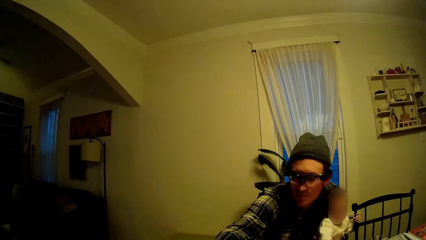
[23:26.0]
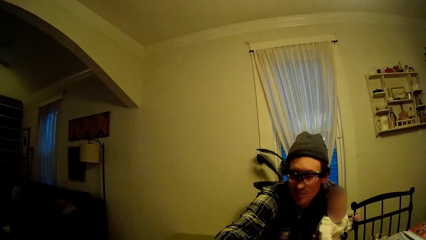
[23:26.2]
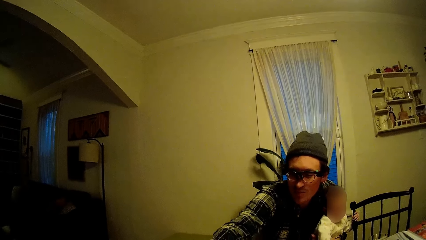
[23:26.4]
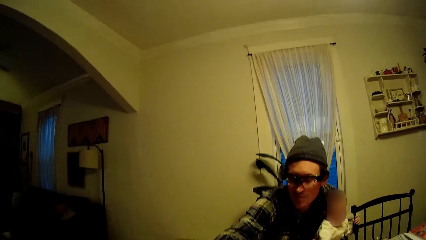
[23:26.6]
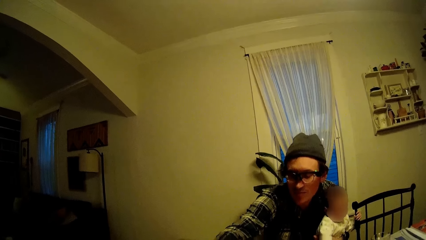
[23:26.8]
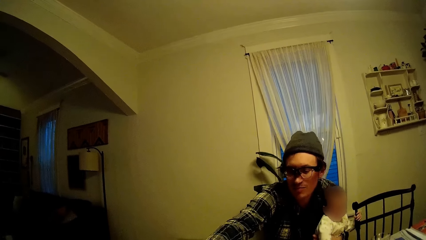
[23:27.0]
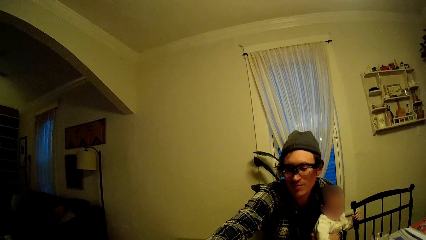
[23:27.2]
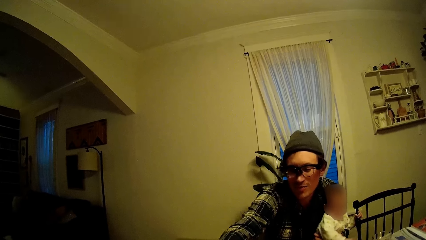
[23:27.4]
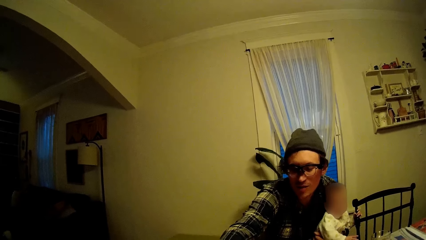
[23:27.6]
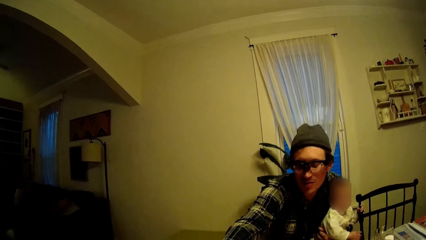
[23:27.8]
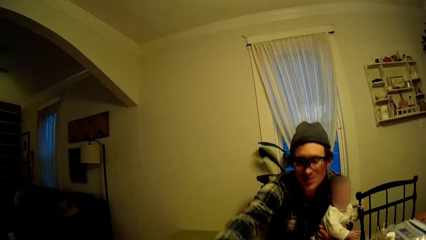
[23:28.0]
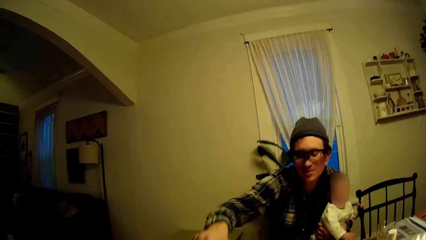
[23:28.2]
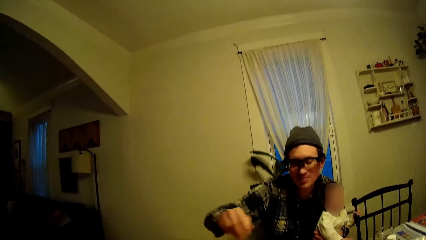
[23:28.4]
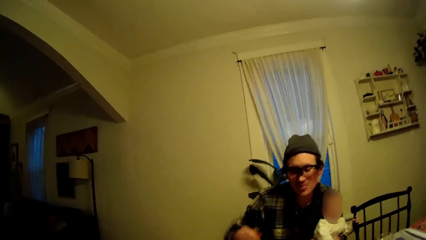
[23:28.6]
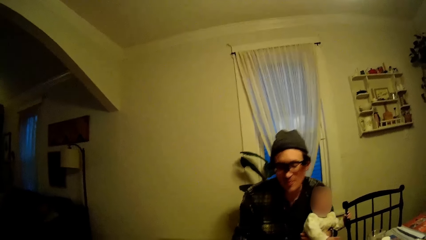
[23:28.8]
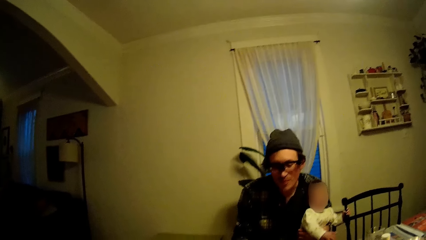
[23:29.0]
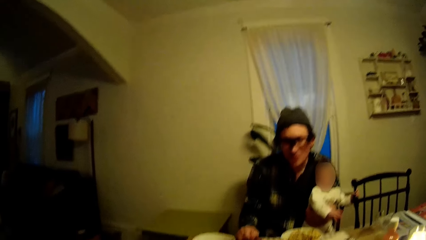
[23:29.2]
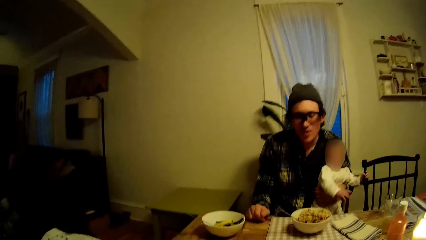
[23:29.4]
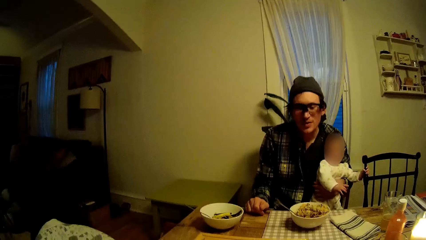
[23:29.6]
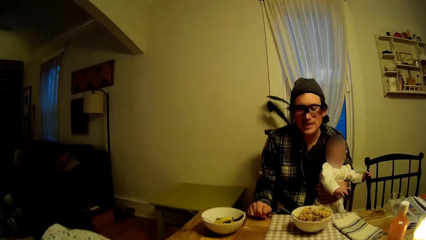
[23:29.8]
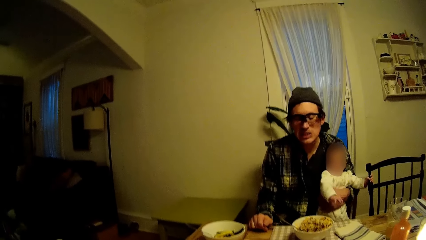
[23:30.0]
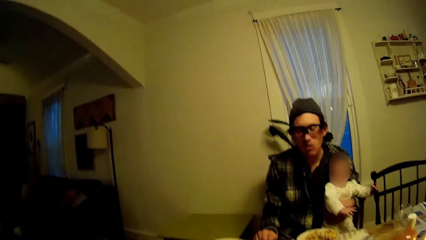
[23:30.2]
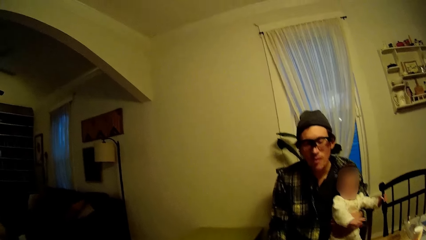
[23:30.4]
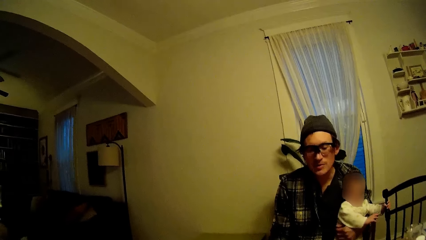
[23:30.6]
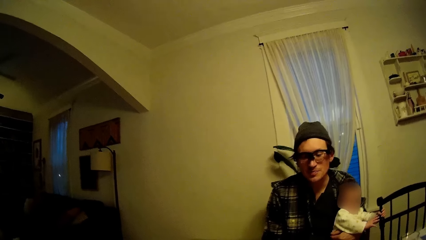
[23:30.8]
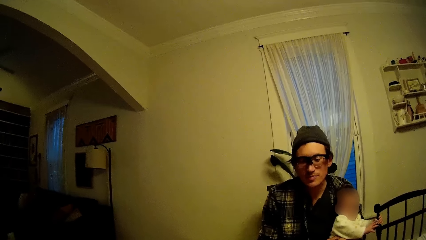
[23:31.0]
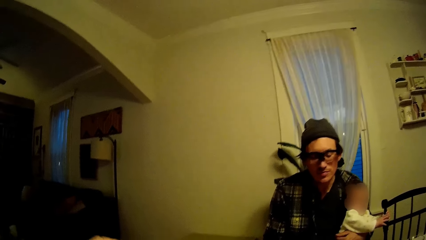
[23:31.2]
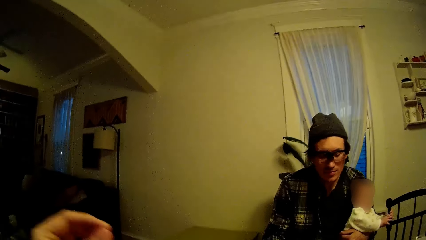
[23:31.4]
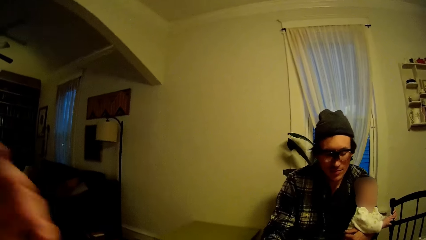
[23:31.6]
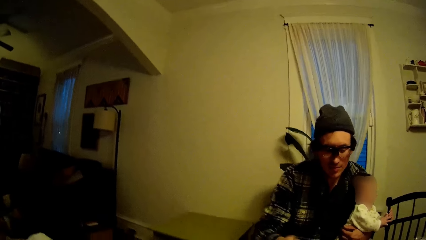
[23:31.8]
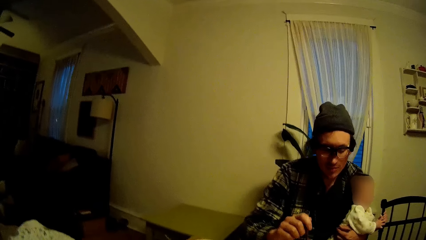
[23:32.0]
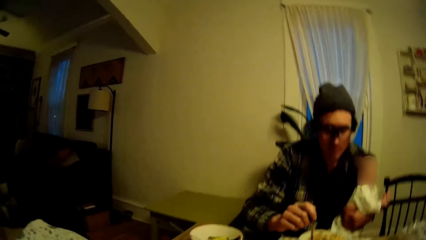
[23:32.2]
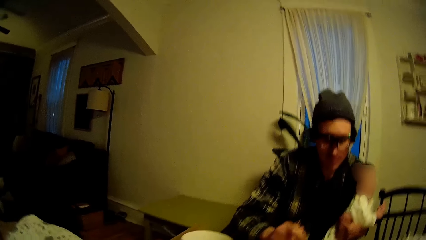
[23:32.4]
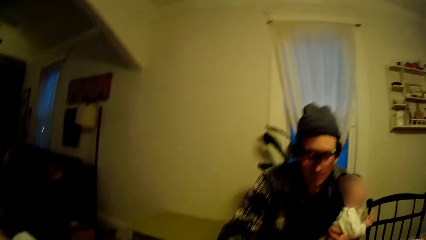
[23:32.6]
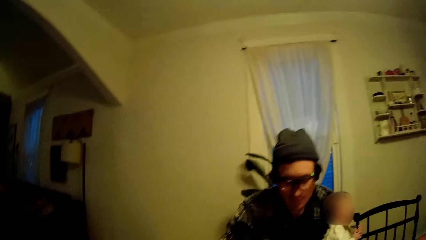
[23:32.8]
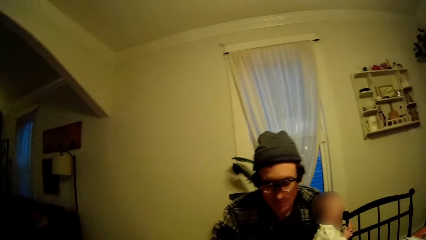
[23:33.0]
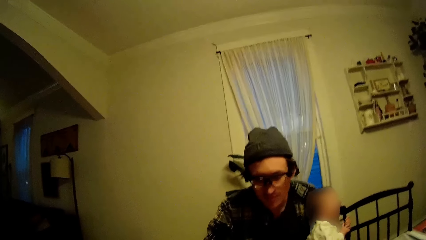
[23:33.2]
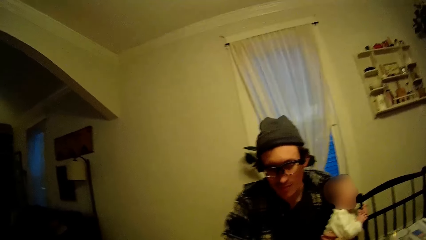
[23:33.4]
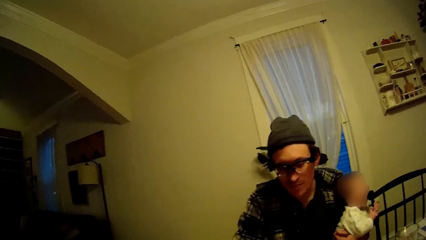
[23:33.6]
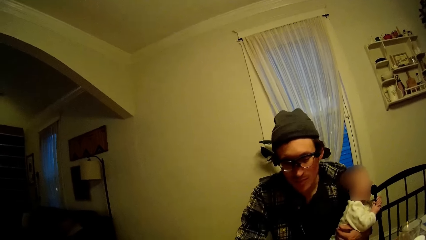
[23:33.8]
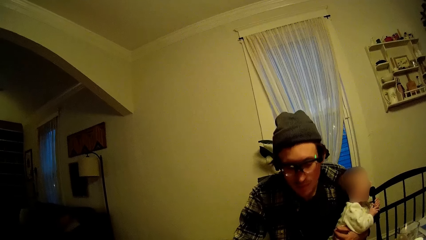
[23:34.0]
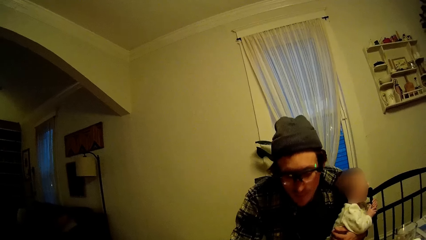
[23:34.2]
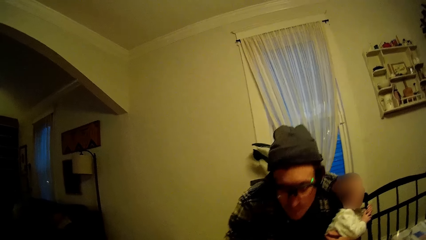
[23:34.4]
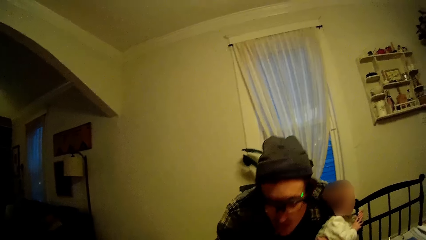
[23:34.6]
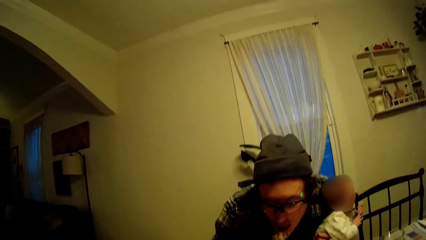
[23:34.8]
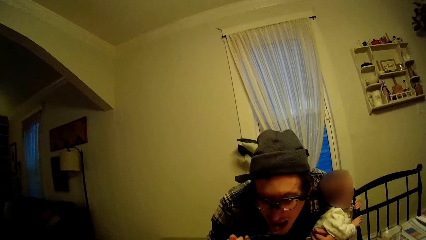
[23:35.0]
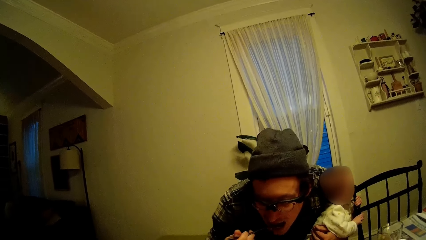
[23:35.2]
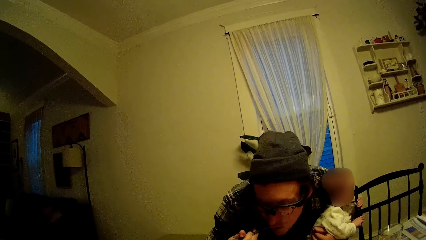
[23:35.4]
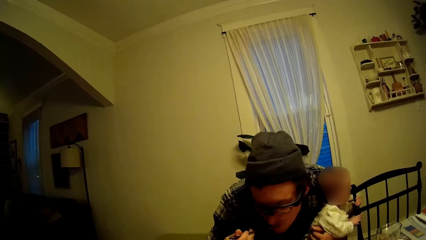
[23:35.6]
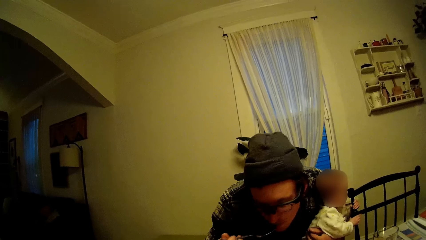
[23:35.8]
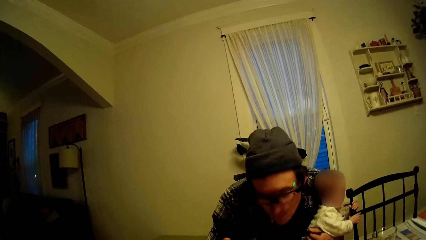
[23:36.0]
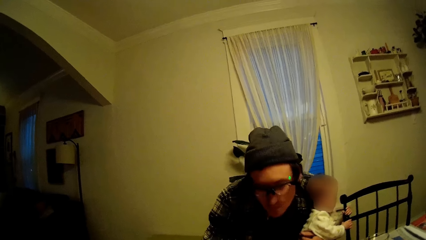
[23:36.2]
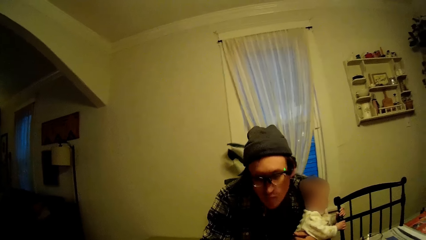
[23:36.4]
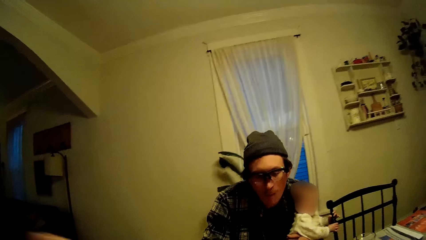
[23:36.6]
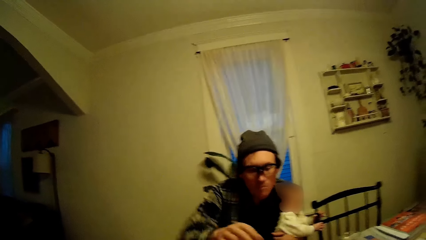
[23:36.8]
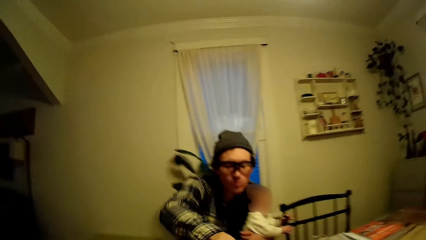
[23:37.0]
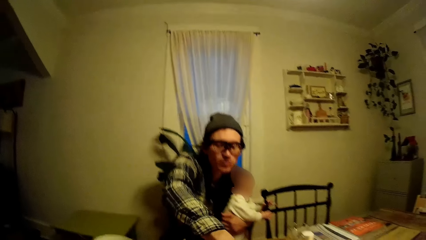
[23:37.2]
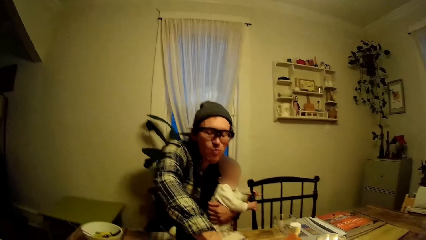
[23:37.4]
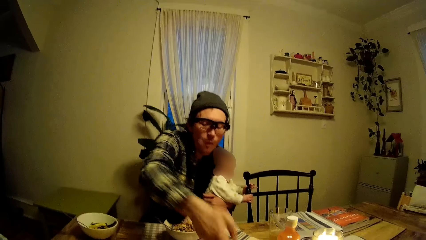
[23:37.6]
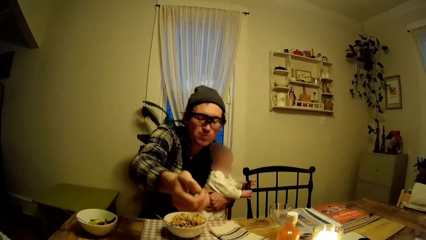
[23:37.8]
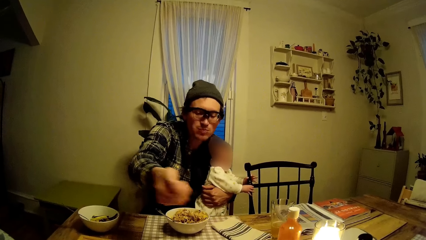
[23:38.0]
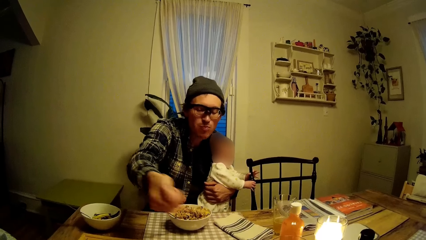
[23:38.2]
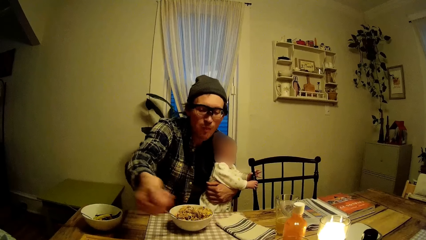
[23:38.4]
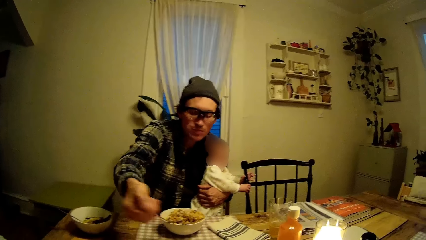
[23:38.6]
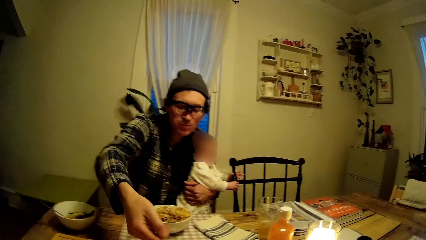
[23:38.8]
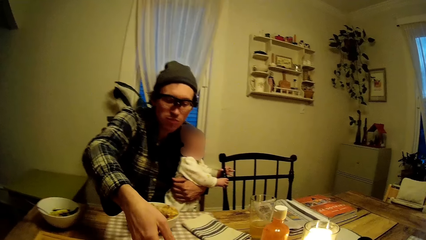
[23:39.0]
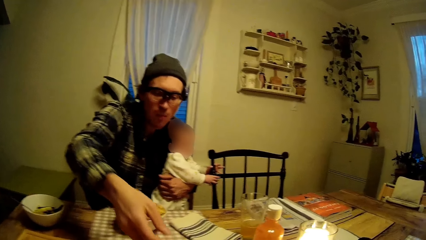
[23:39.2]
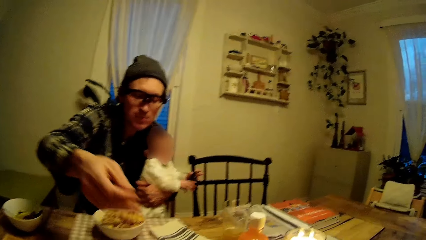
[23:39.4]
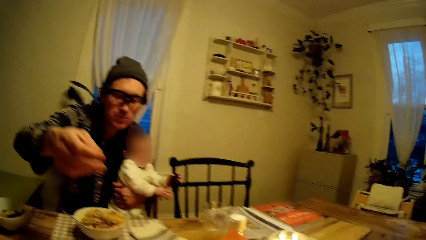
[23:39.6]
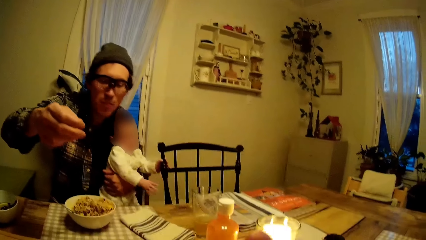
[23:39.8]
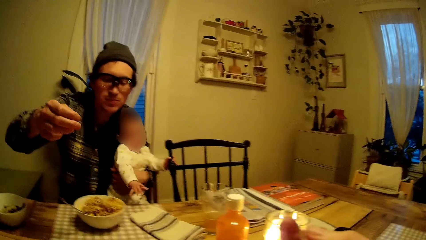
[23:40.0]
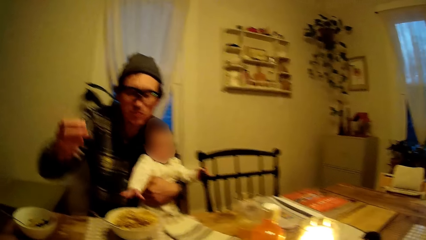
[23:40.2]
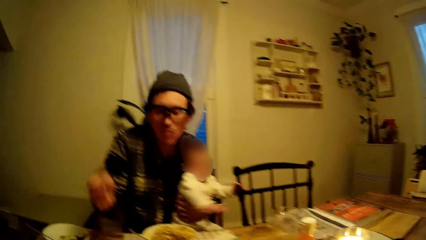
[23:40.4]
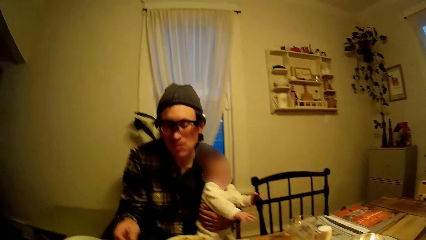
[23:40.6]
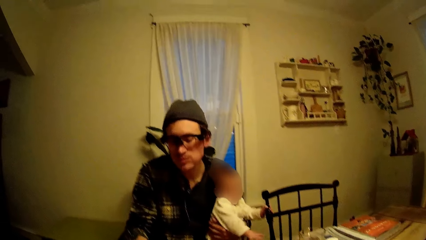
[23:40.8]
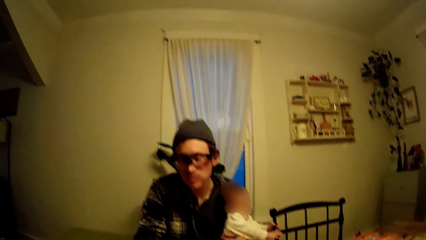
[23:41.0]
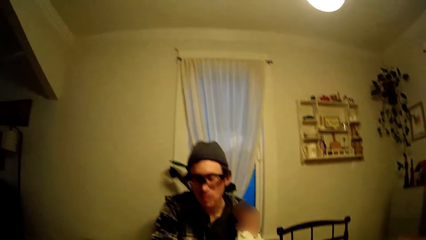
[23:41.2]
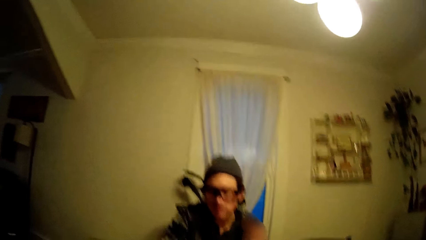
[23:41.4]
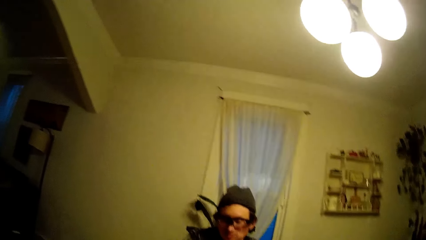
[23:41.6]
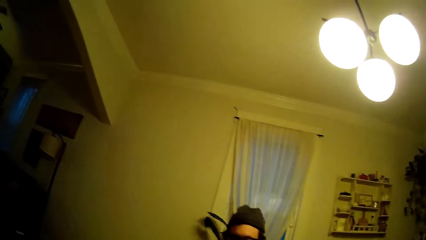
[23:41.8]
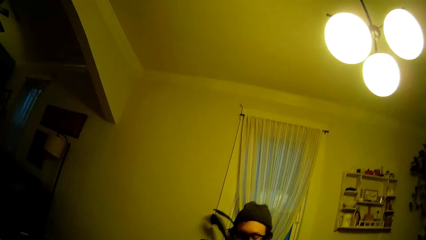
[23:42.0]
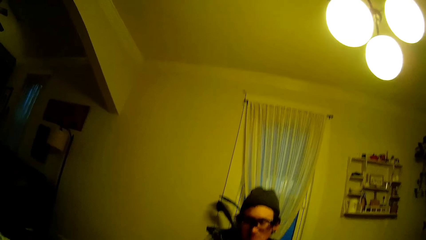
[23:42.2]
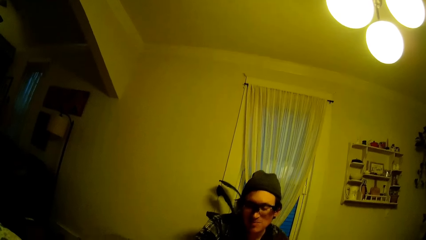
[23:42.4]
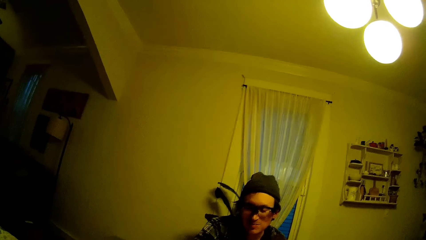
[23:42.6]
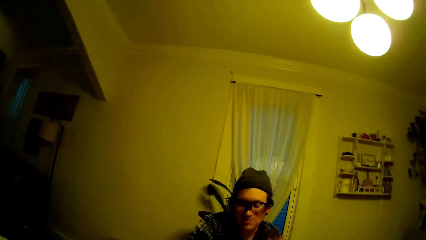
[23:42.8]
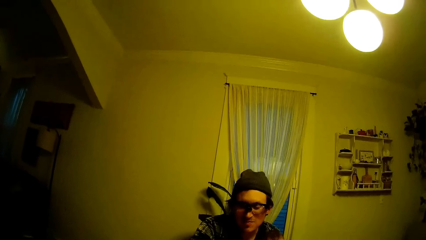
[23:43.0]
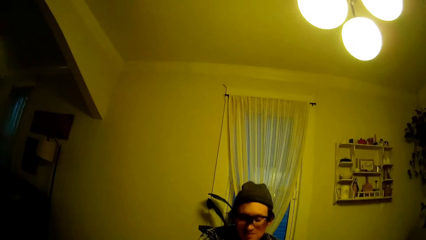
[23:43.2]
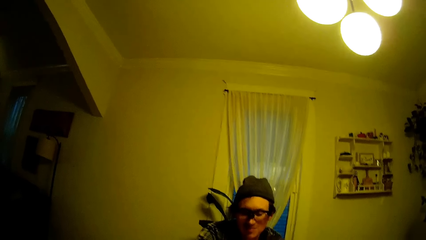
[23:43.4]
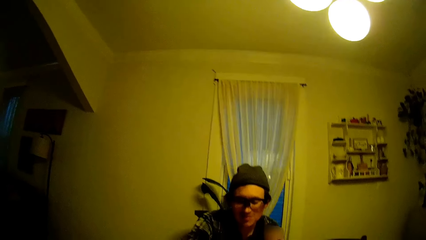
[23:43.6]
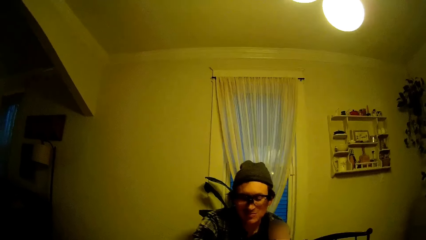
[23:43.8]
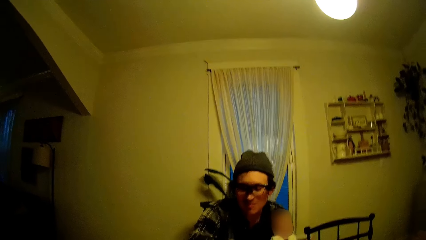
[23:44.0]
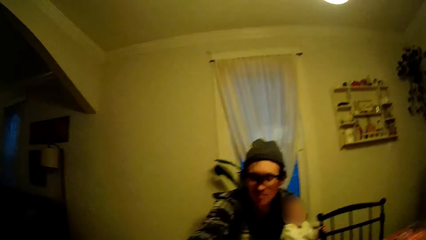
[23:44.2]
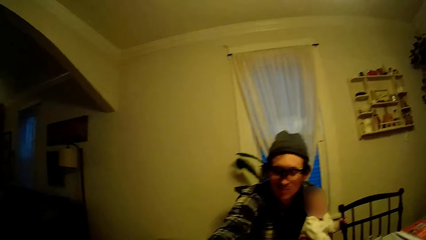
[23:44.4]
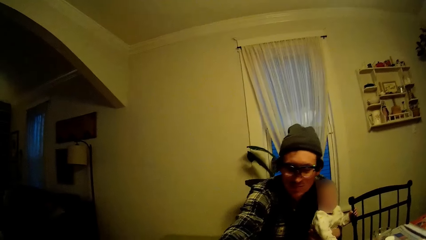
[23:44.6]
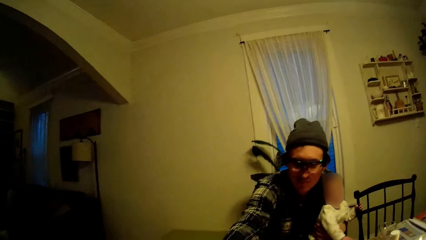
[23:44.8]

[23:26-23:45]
The camera wearer screams. They raise a hand. The man plays a game of dice. The camera wearer talks.
